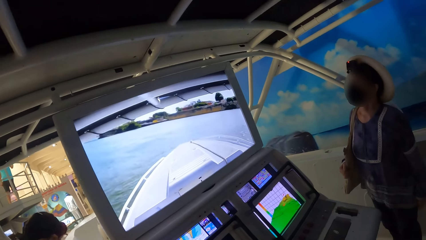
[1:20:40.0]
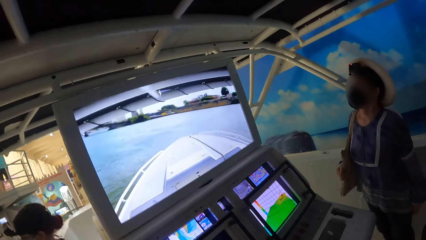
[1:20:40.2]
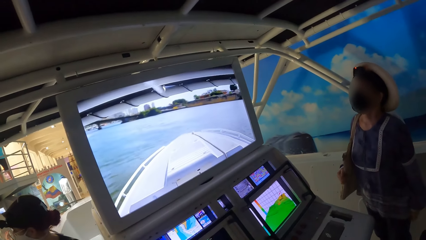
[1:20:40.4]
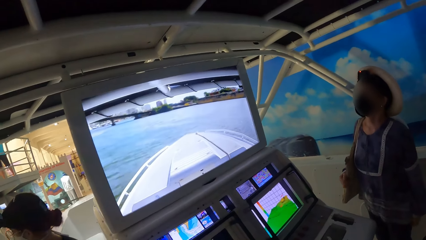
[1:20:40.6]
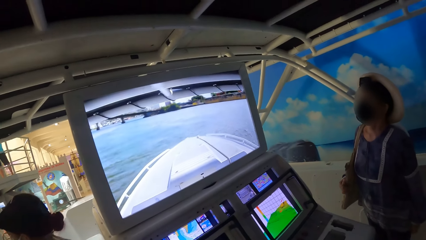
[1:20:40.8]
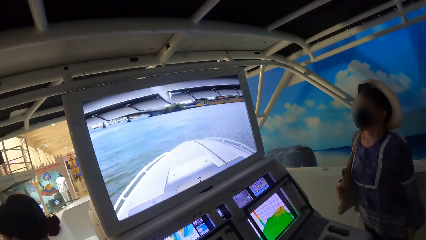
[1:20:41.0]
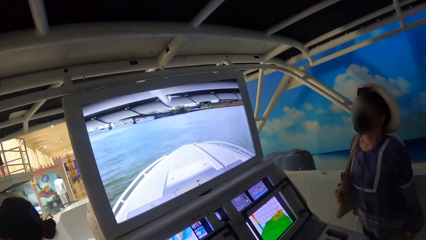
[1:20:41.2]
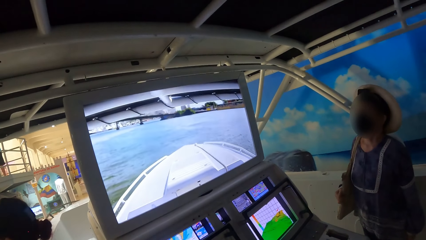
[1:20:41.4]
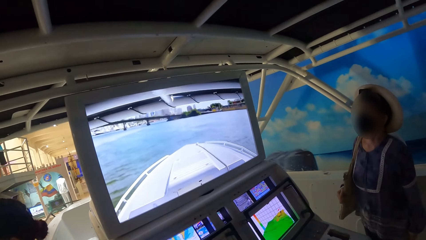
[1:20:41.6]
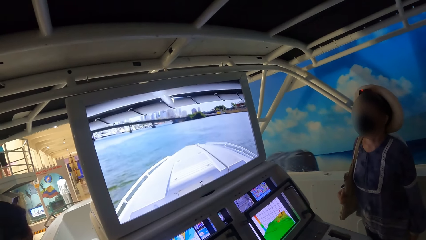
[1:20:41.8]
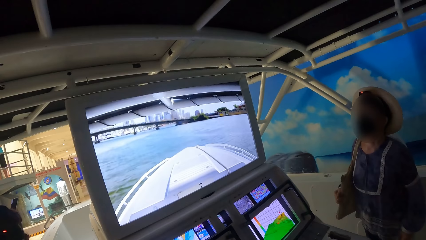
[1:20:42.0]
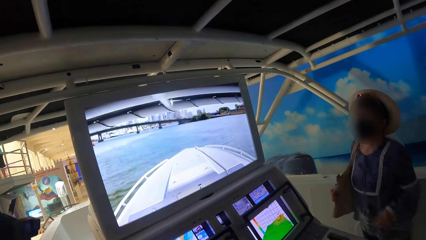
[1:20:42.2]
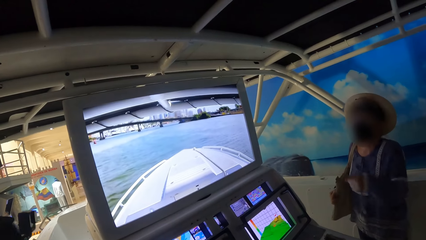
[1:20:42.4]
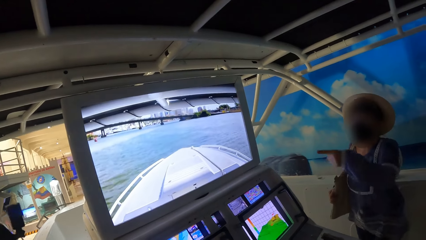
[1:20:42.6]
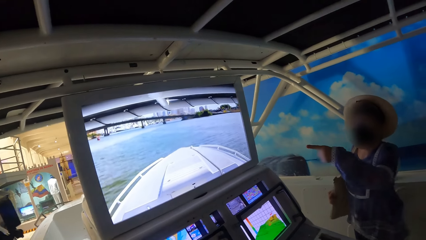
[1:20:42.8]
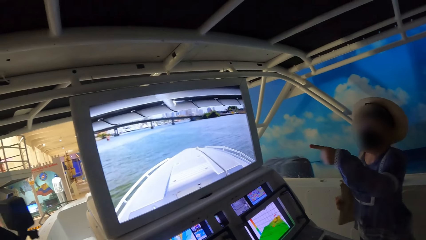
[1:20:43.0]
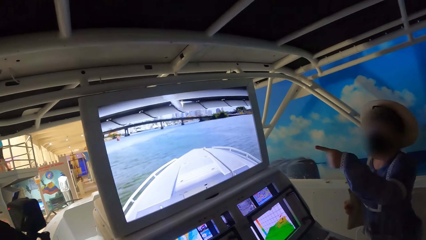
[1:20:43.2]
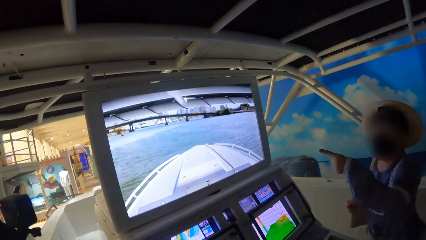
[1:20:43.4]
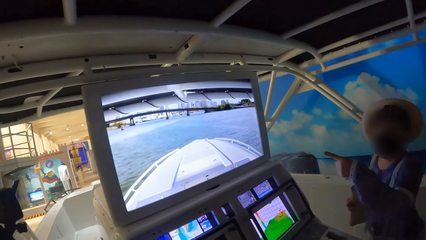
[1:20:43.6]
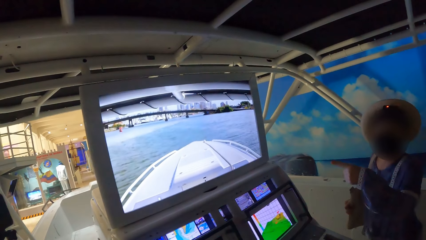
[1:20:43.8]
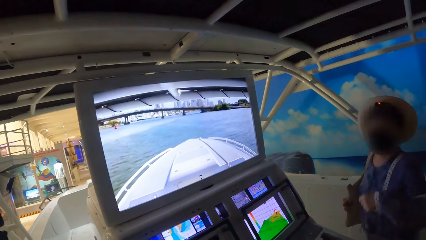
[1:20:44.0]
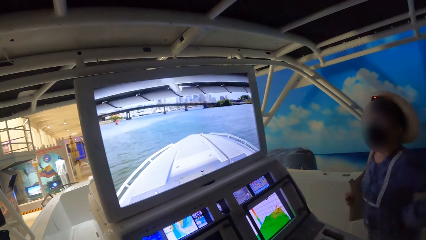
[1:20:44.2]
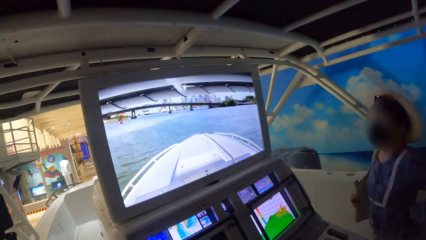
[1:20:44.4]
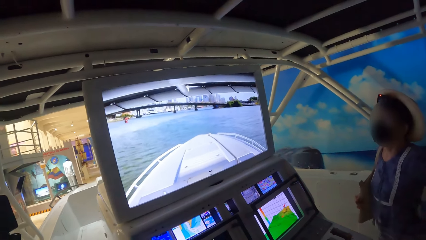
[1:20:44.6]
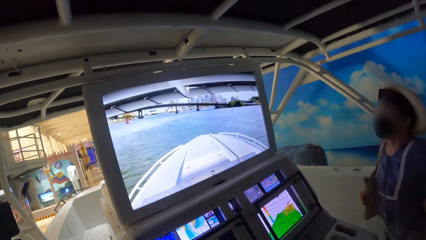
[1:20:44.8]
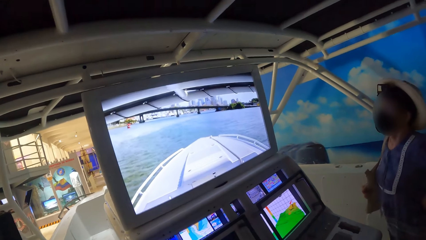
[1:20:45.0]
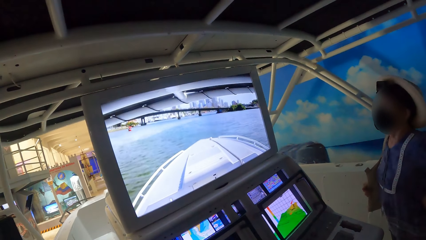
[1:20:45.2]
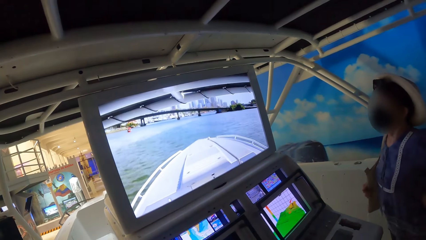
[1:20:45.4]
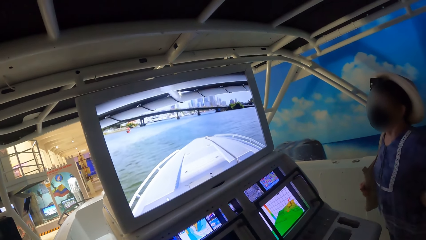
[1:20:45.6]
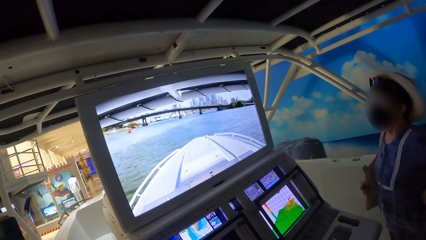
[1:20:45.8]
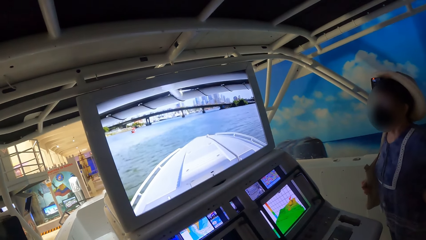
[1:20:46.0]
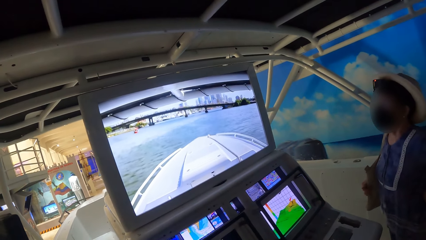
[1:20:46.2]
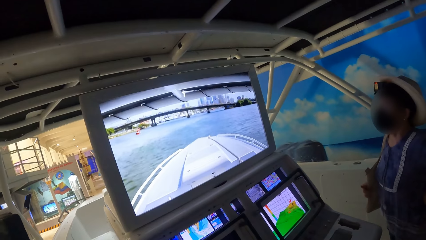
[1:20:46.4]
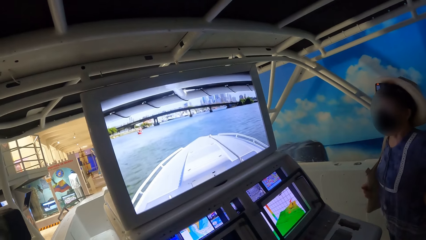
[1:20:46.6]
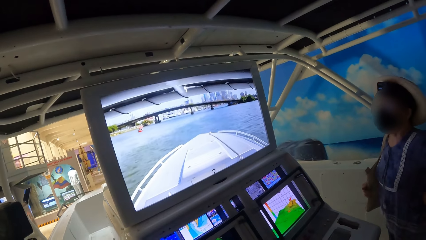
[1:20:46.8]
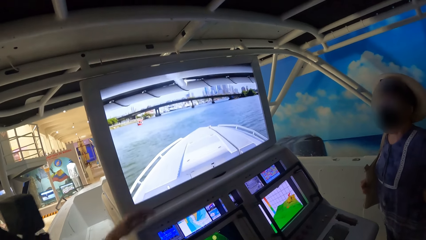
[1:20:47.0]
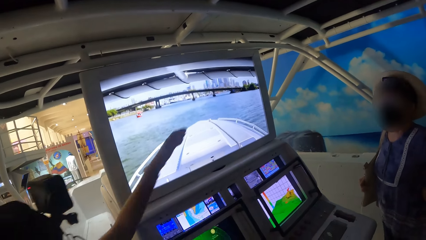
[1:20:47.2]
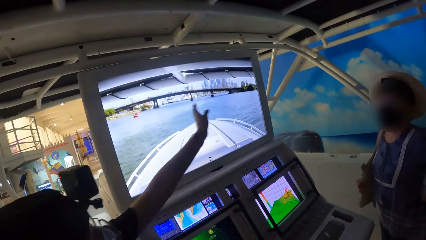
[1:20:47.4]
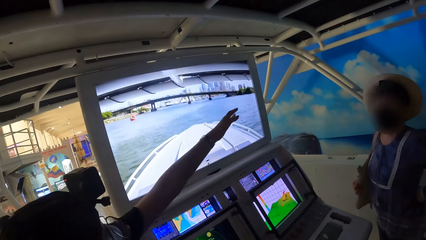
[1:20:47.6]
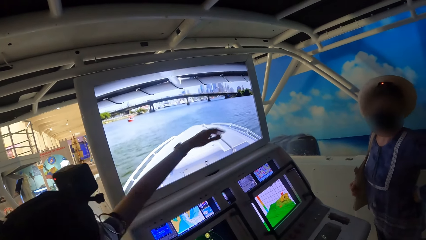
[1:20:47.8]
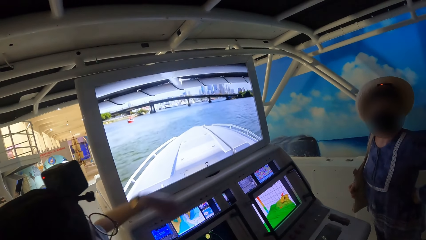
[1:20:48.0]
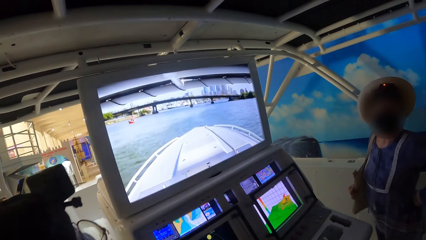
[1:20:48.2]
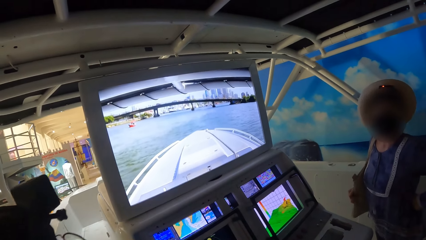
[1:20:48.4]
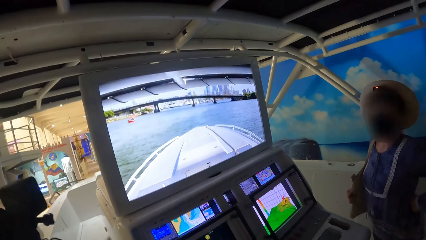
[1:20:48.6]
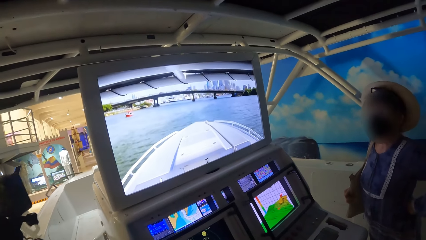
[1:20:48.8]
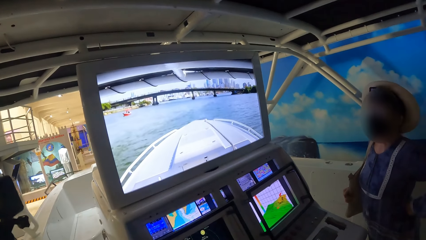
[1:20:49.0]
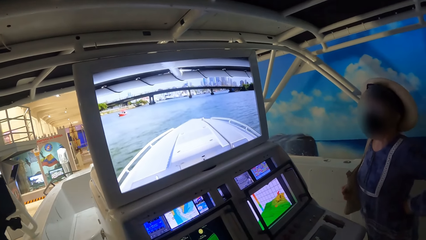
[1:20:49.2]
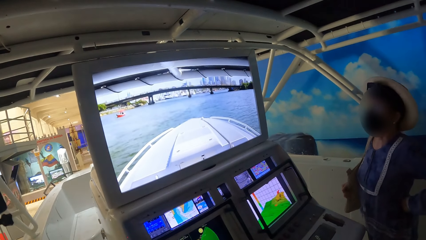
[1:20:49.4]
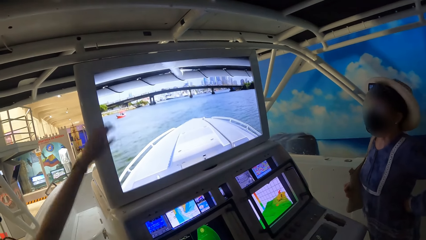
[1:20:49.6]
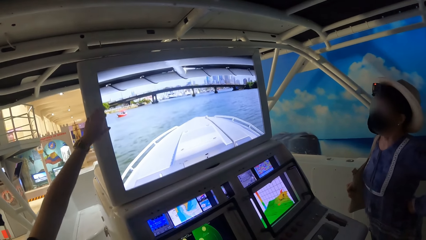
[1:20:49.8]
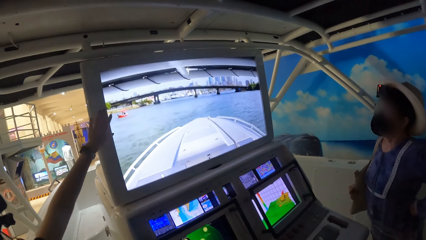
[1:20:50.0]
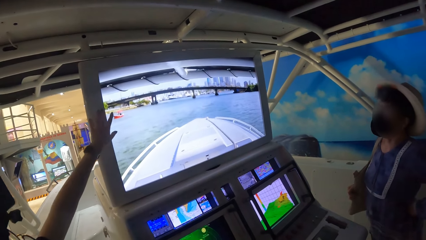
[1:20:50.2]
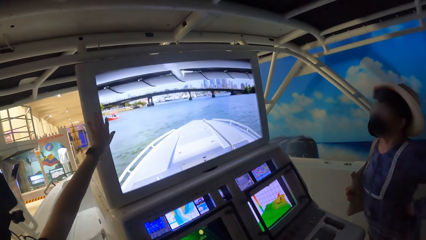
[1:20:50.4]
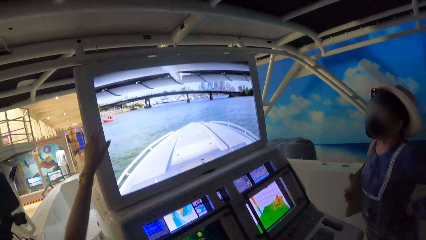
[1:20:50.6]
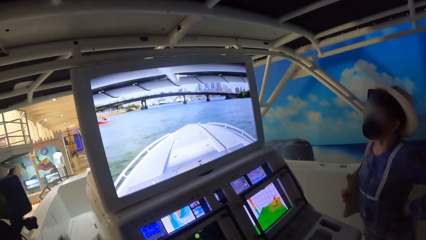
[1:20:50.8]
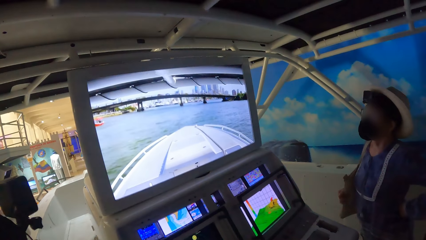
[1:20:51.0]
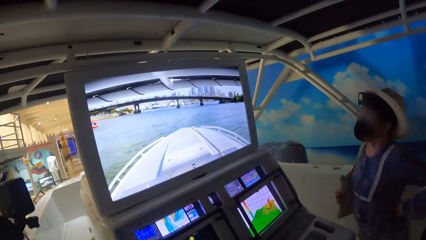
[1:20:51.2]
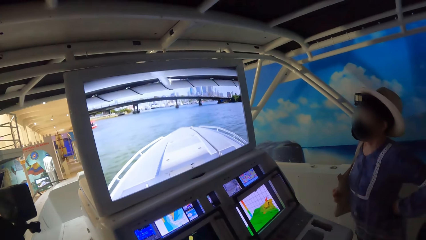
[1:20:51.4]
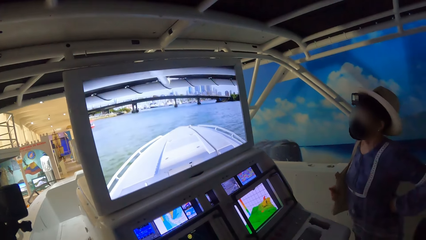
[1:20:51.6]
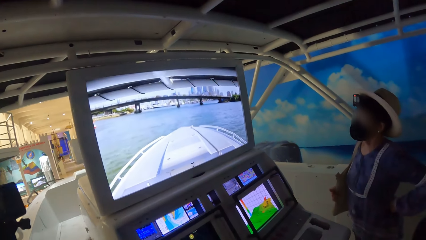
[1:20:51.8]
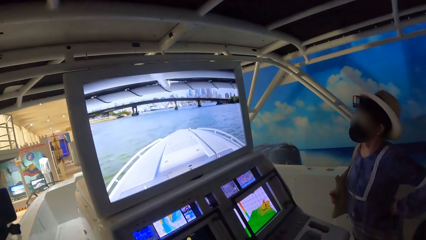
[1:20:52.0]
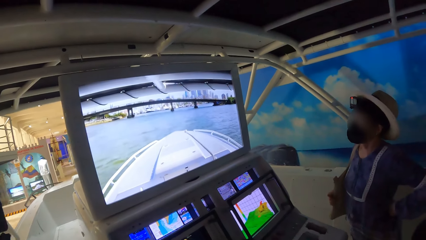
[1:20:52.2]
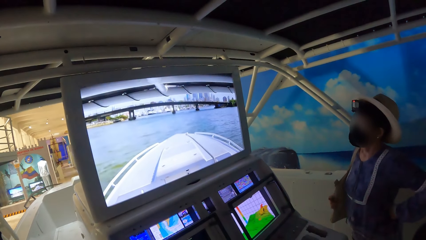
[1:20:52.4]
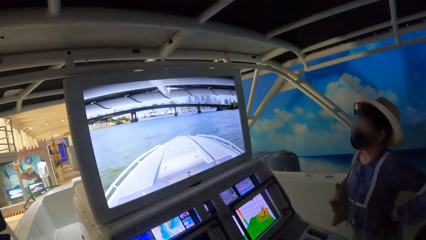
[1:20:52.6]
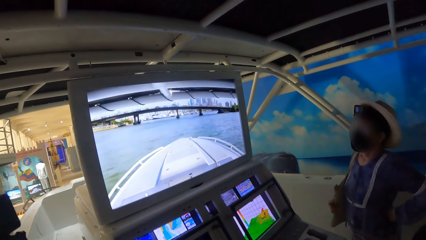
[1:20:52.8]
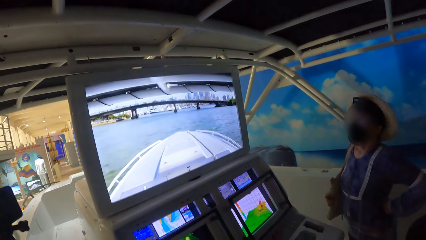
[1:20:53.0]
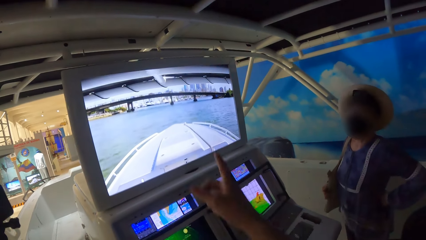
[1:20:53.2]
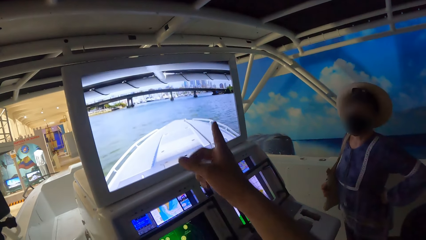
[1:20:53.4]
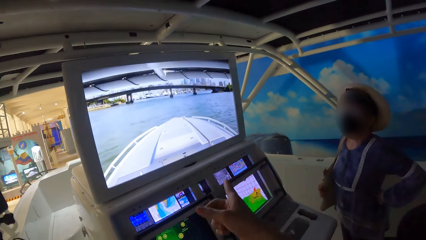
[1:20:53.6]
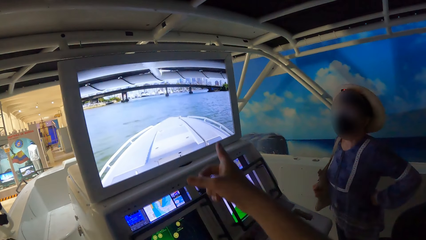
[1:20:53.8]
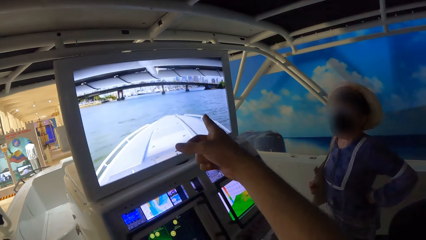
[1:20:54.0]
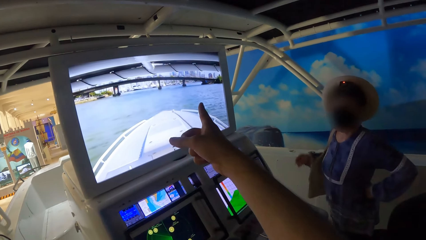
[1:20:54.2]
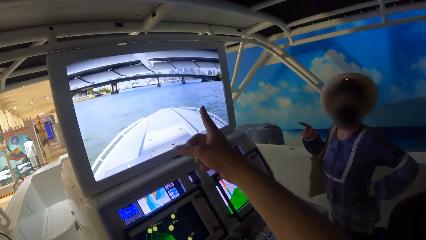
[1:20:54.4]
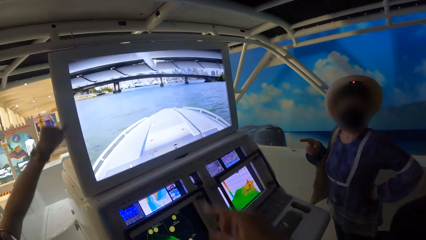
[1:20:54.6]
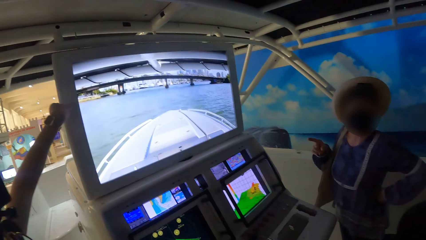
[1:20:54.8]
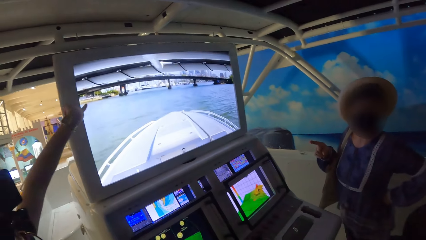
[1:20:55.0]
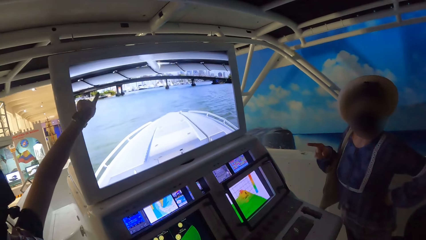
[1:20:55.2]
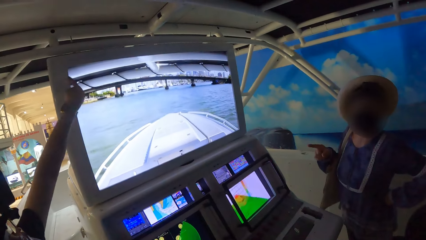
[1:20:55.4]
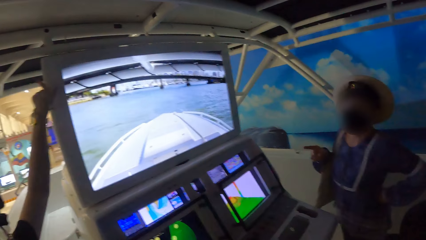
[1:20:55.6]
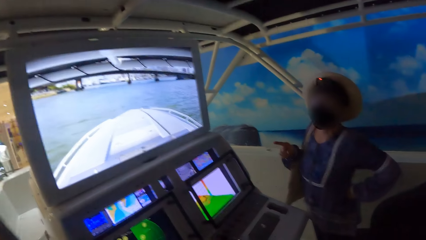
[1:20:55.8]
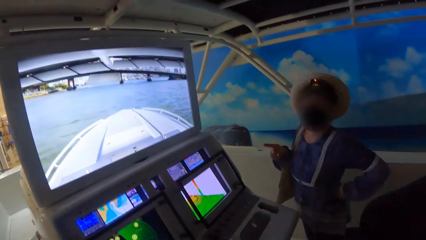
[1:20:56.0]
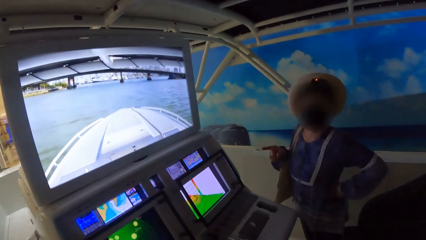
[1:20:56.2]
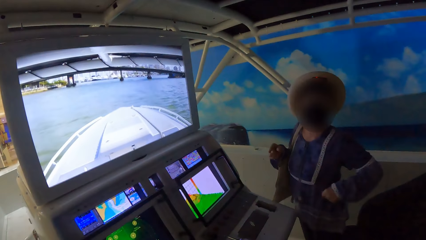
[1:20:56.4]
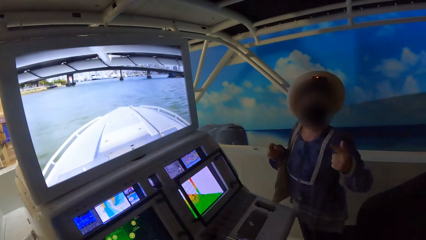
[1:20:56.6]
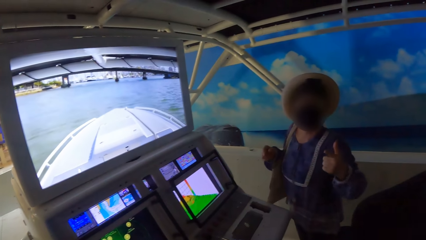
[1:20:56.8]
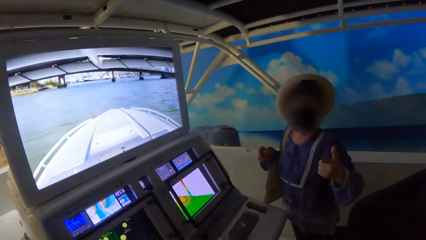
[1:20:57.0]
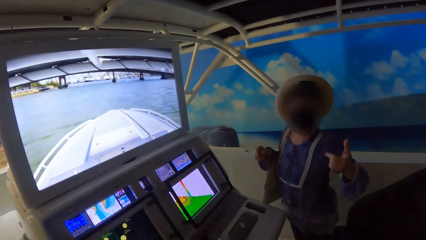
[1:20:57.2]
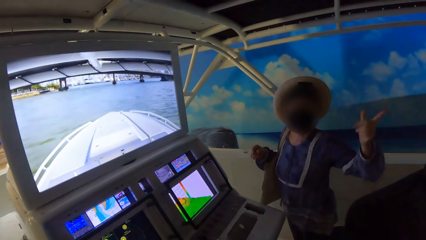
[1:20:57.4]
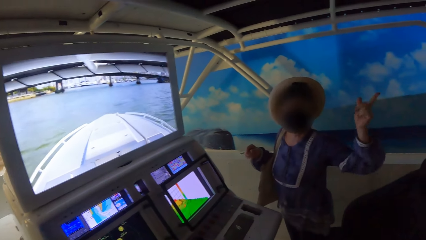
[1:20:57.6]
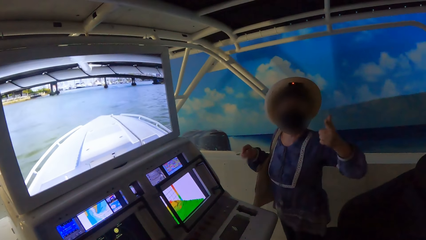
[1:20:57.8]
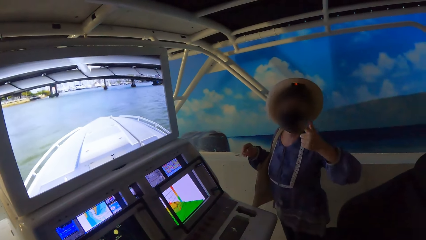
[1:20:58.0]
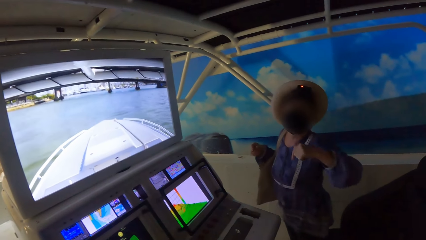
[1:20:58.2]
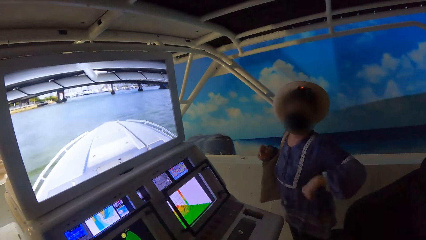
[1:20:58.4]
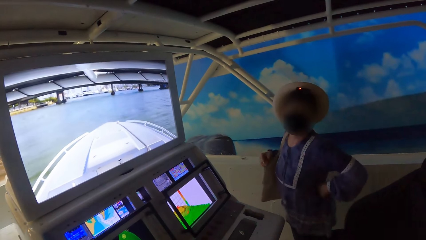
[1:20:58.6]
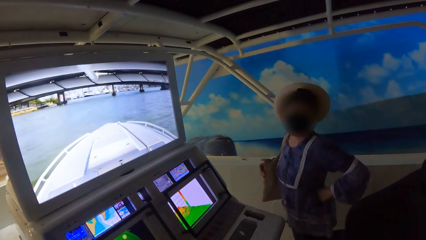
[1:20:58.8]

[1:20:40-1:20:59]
A woman points at the screen. Another woman stretches her left hand towards the navigation screen. The other woman points at the screen. The other woman touches the navigation screen with her left hand. The camera wearer points his right hand towards the navigation screen. He interacts with the first woman and the other woman. The other woman stretches her left hand towards the navigation screen and points at the screen. The first woman converses with the camera wearer.
